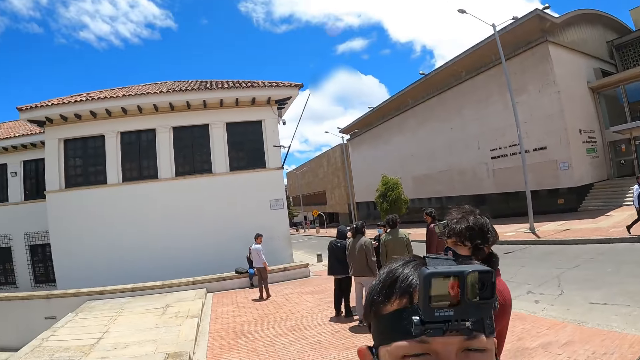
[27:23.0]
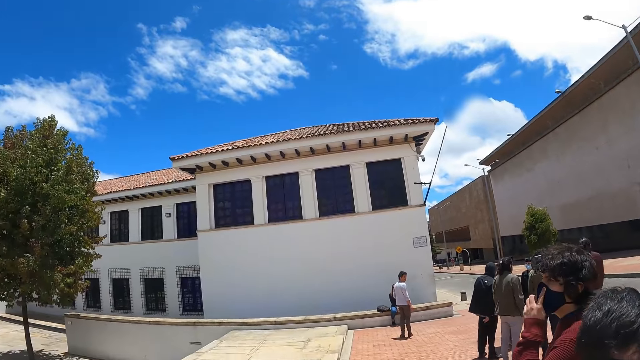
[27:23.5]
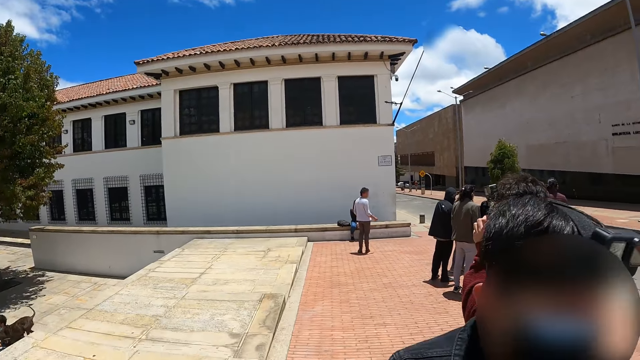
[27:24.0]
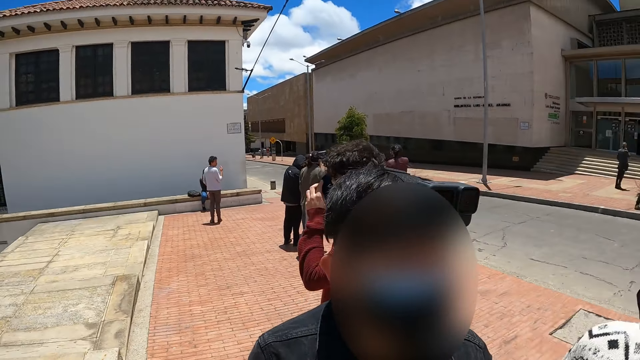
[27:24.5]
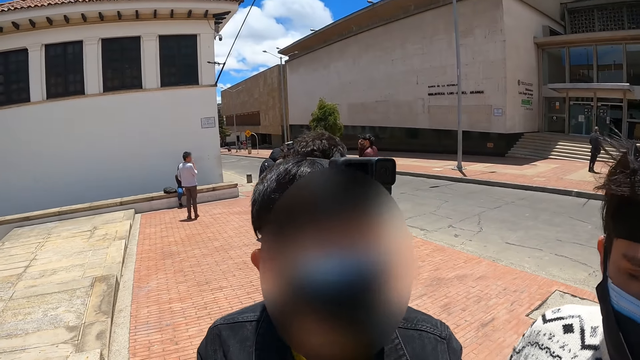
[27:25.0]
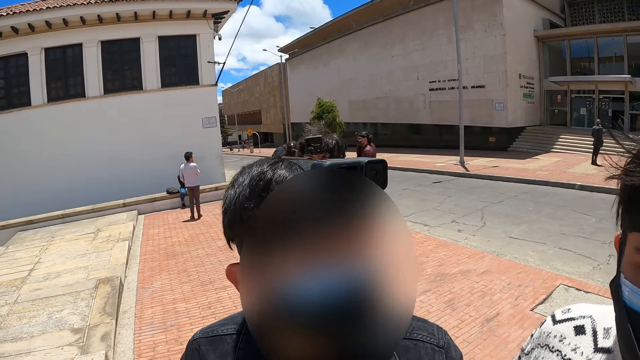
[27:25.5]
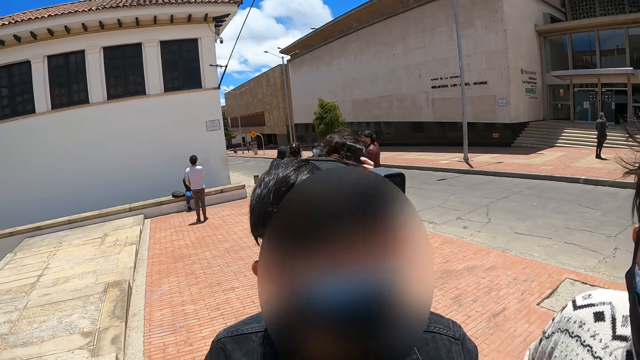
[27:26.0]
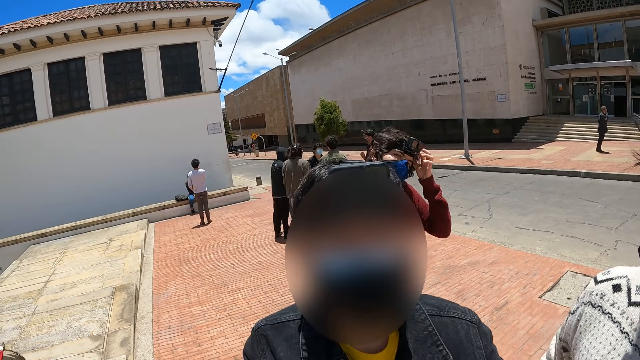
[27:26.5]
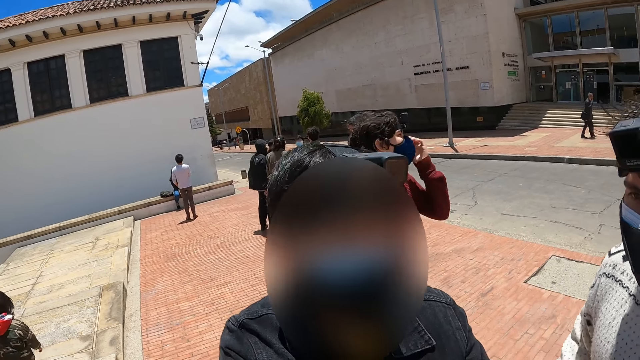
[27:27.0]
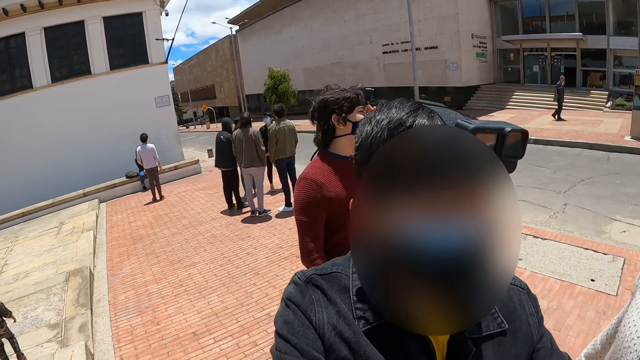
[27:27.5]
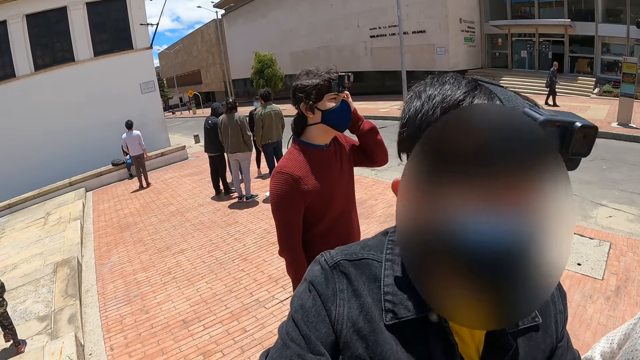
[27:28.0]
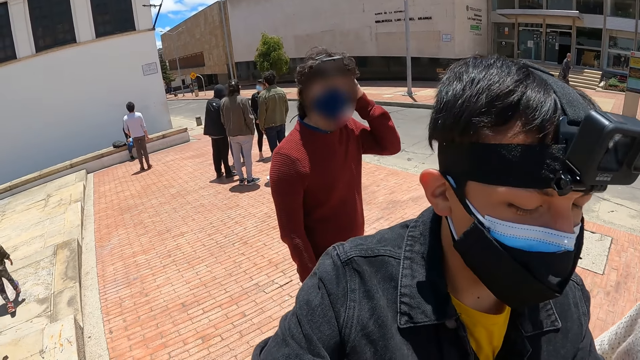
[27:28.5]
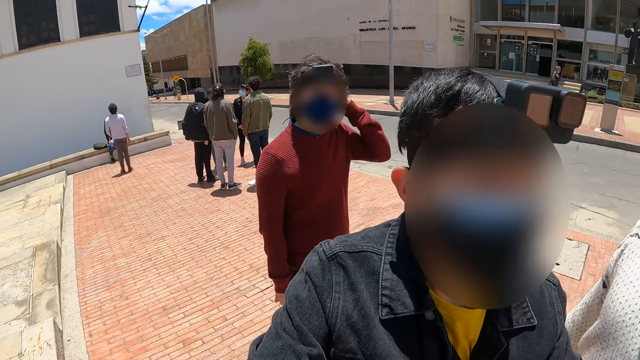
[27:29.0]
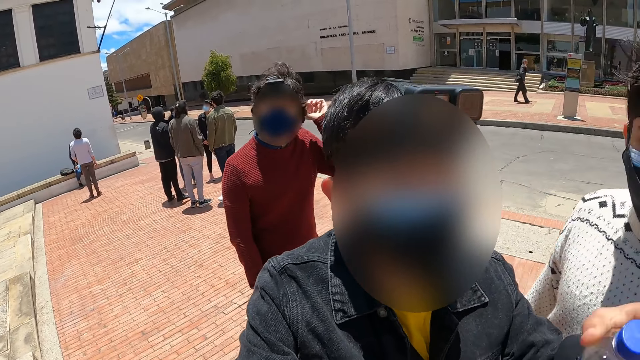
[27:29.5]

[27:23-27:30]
The camera wearer looks around.

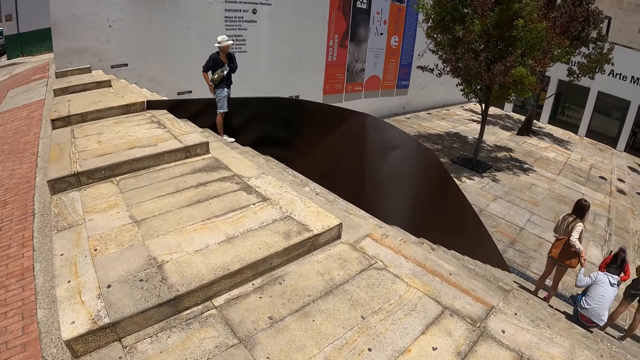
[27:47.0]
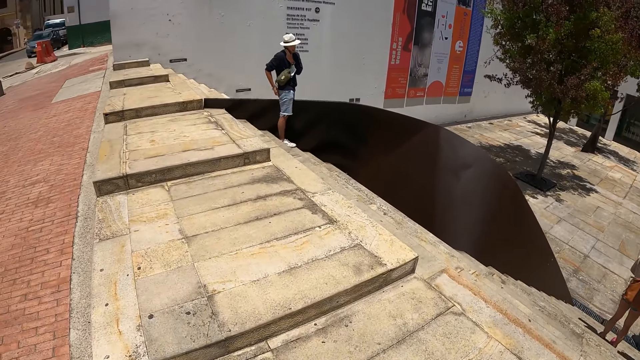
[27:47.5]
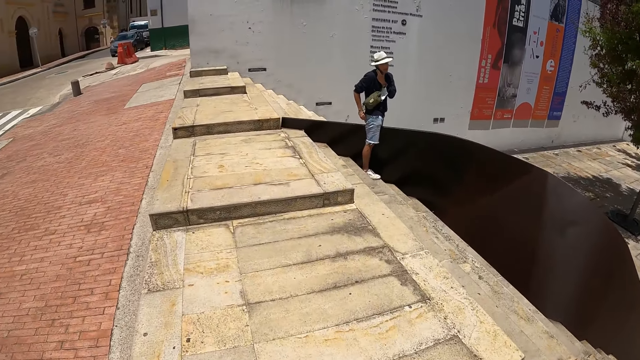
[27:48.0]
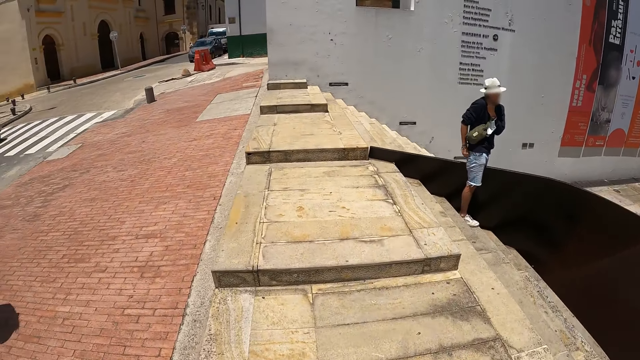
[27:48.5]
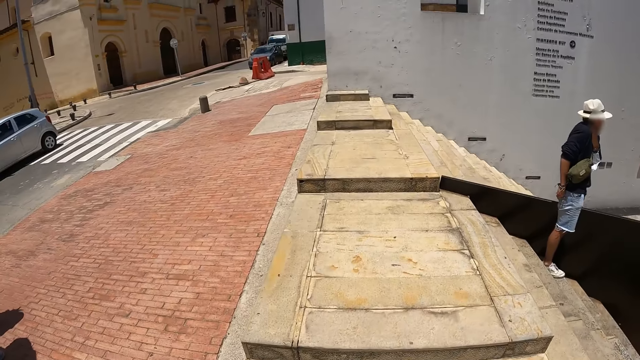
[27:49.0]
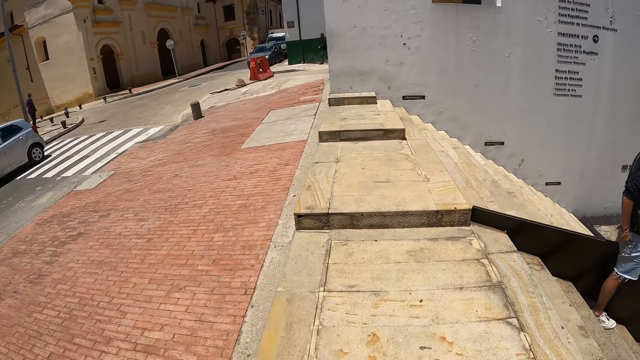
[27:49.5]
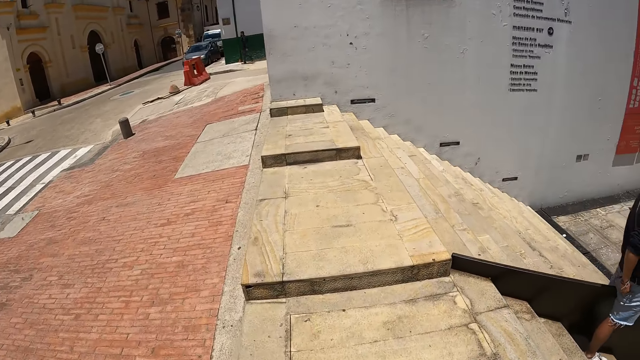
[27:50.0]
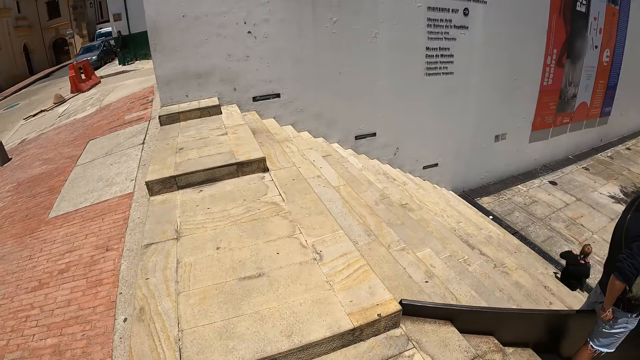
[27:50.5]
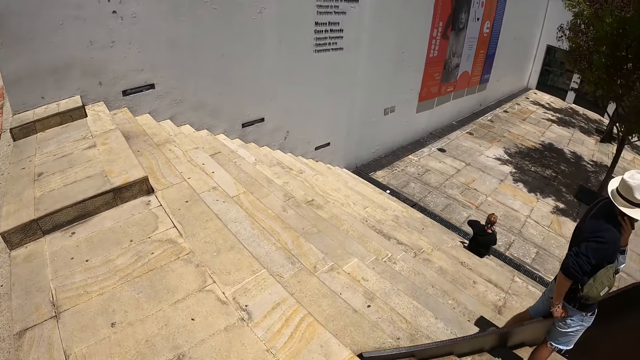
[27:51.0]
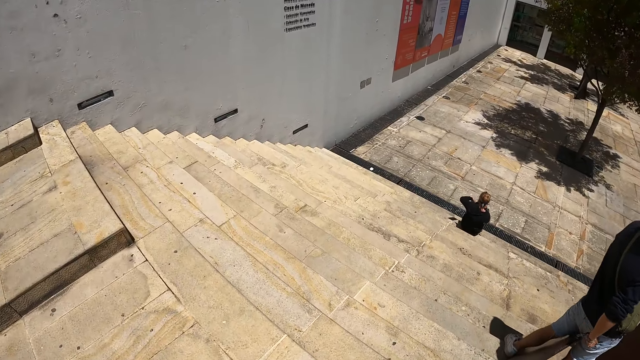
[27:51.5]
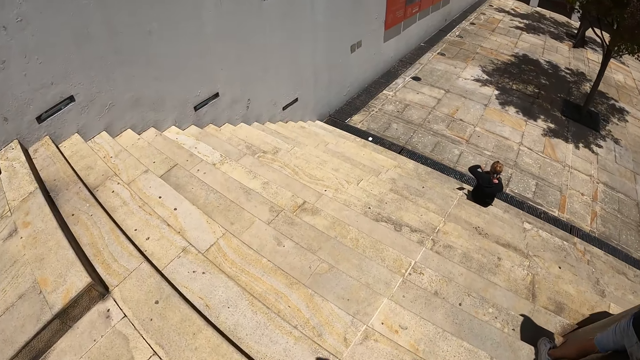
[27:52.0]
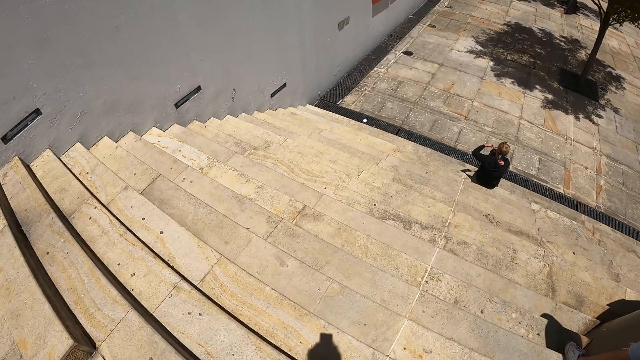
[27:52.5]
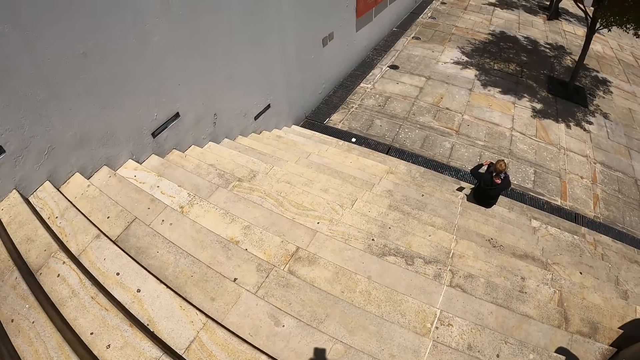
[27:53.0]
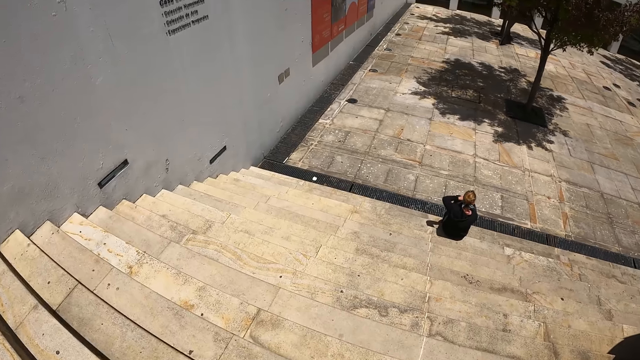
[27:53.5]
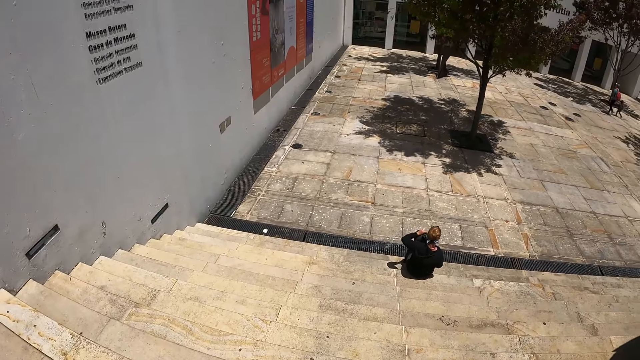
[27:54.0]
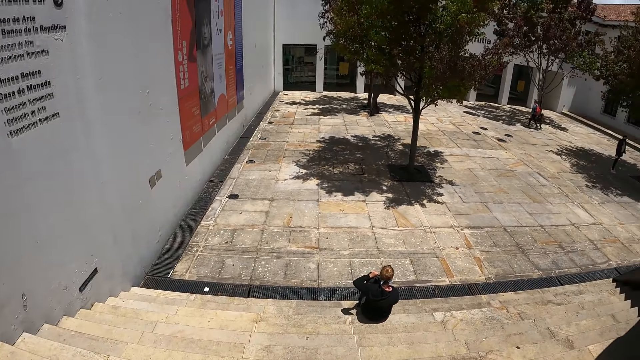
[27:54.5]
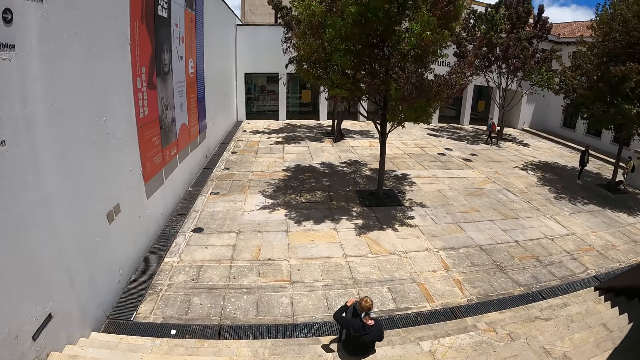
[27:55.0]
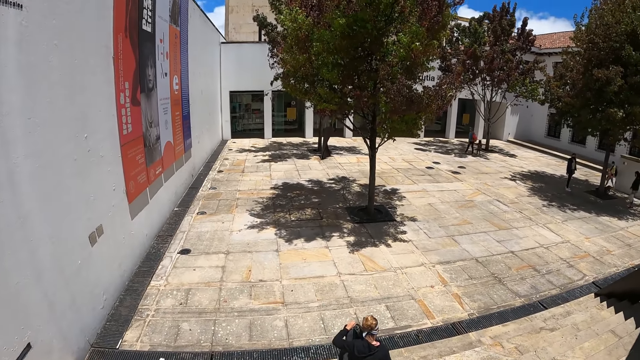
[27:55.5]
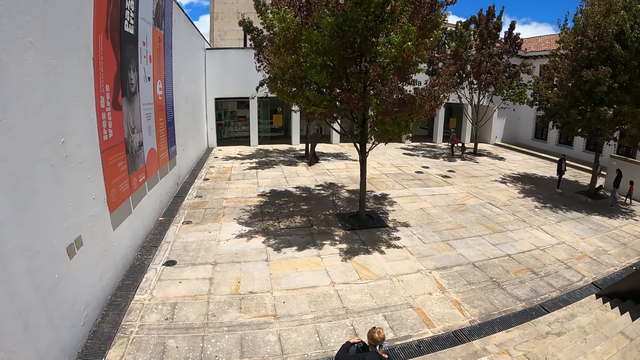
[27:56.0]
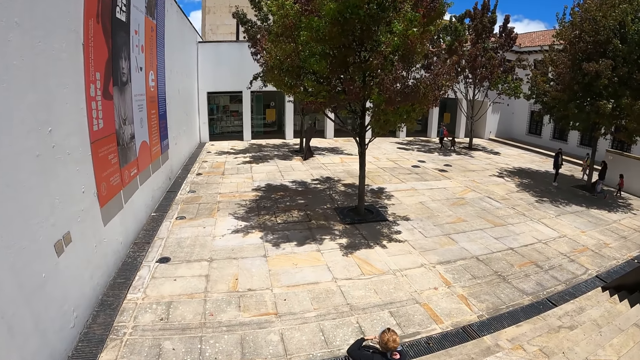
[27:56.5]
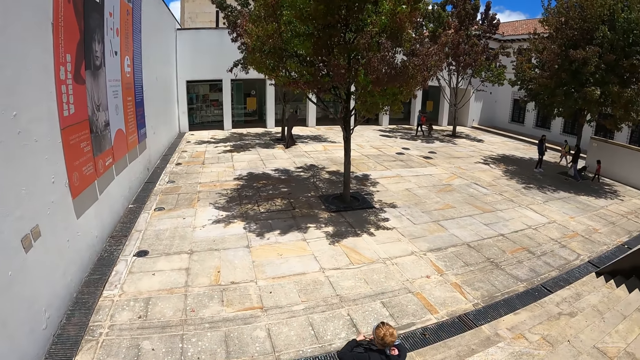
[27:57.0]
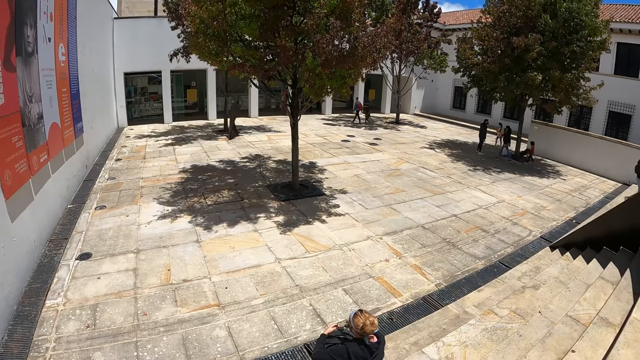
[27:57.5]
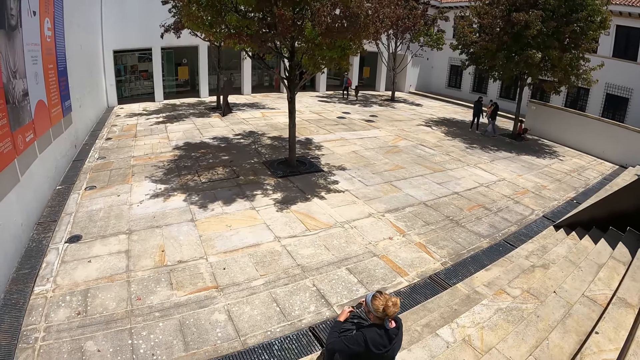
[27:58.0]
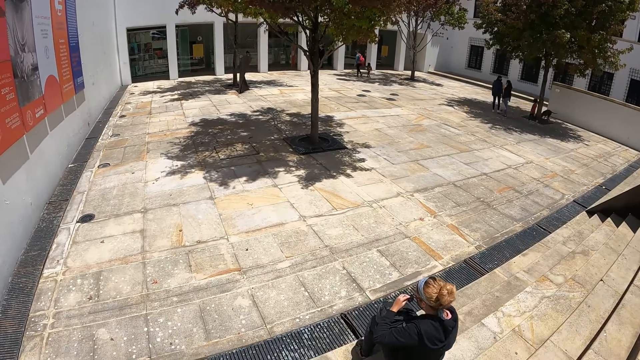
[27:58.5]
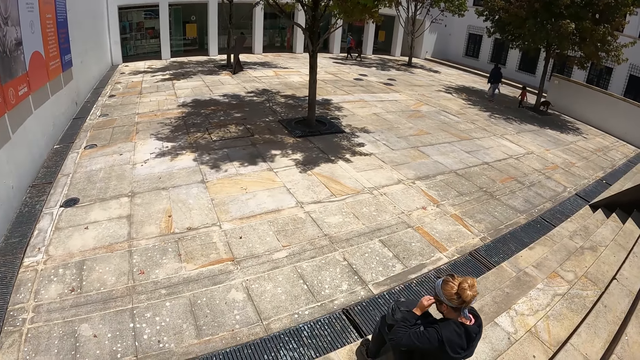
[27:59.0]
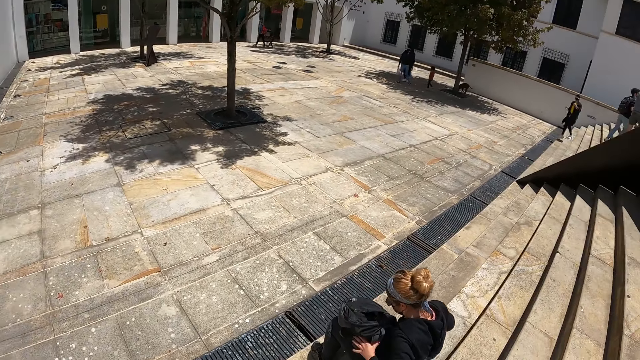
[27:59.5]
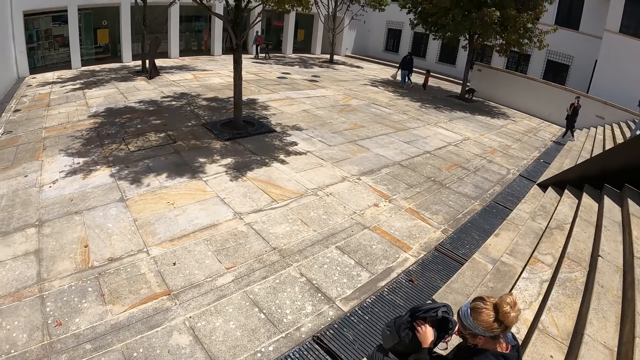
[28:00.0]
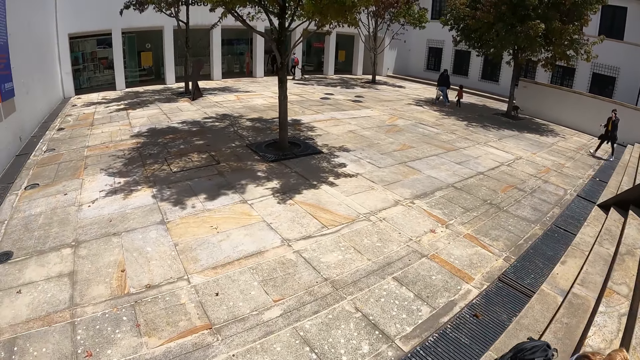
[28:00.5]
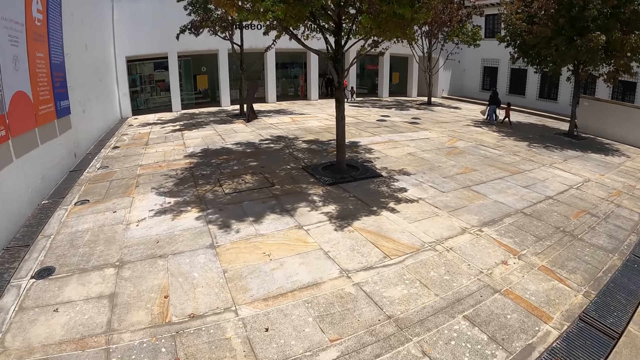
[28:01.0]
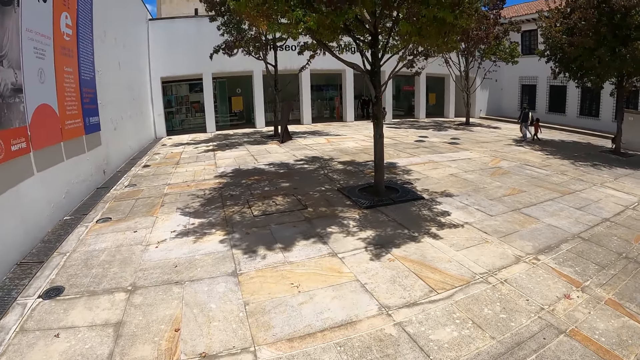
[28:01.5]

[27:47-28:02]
The camera wearer walks along the pavement. They walk down the stairs.
